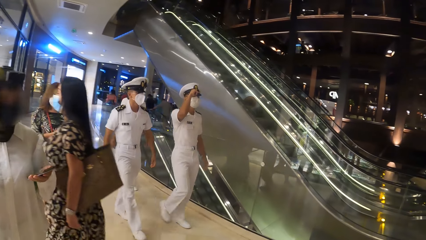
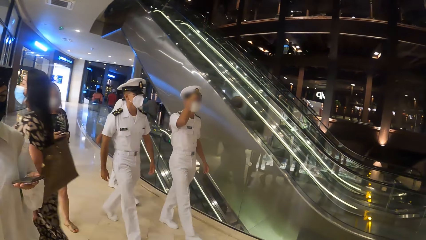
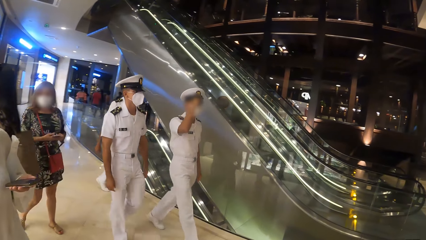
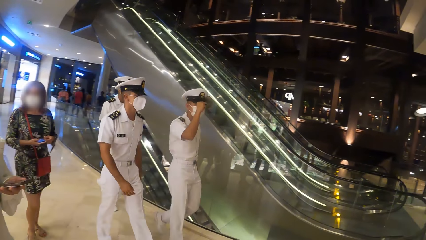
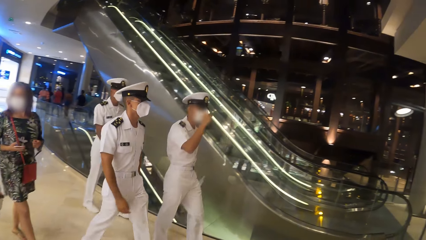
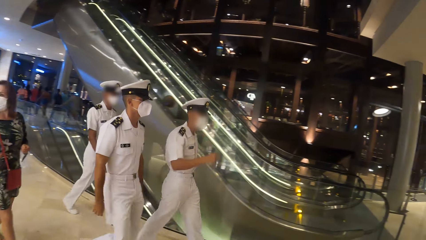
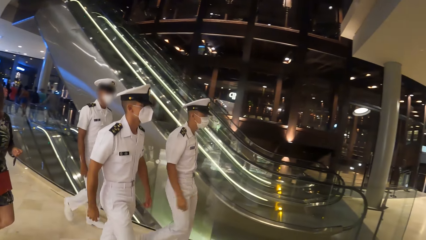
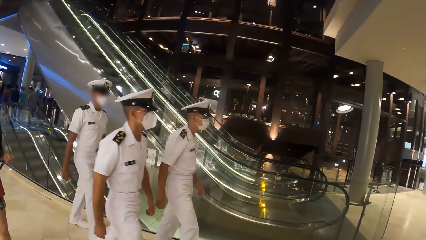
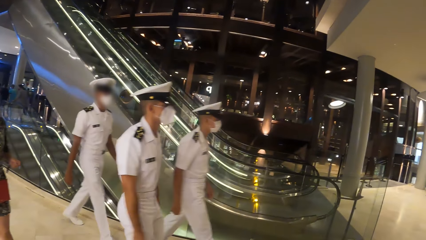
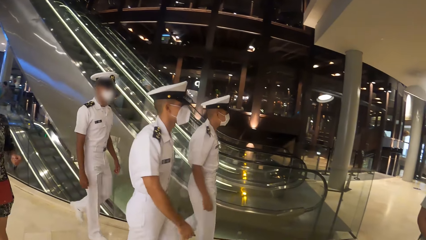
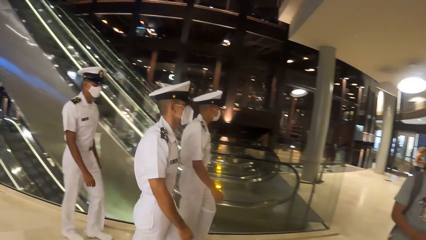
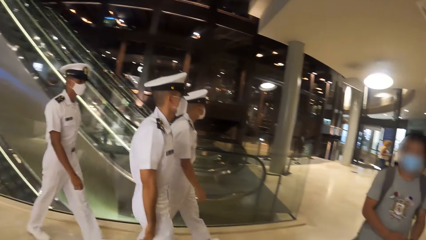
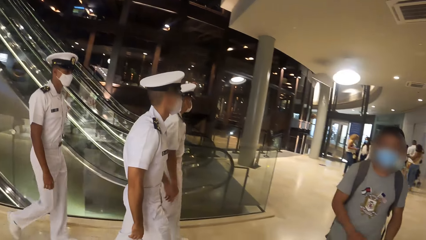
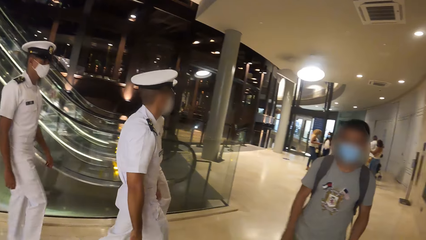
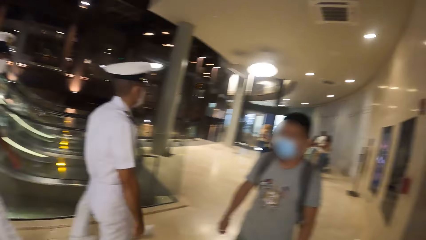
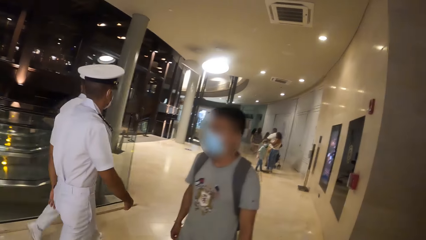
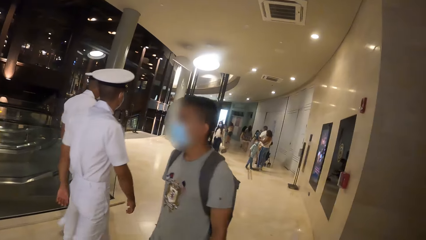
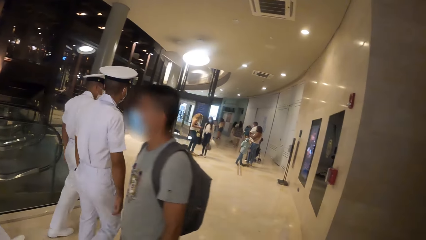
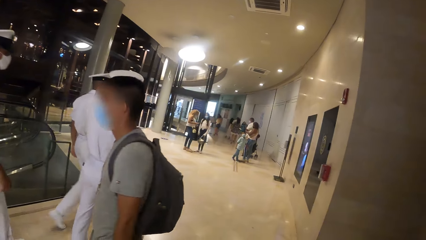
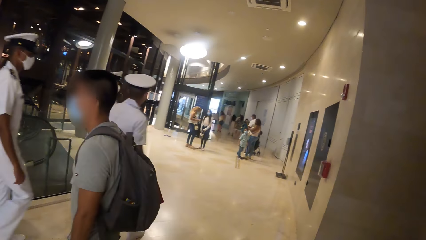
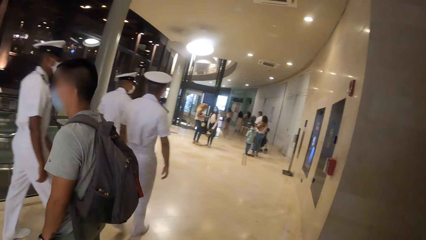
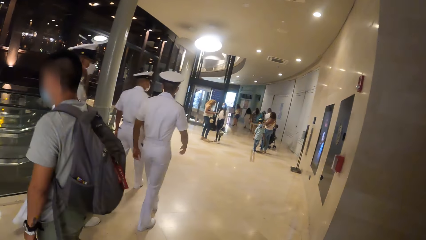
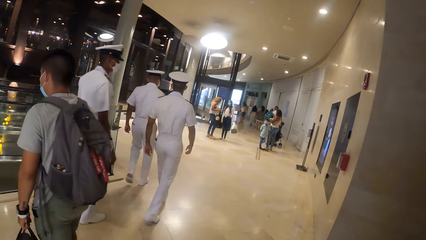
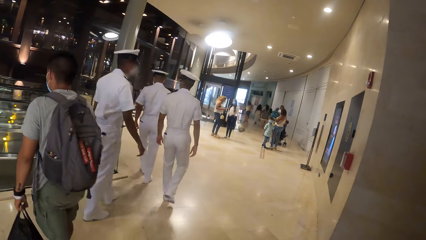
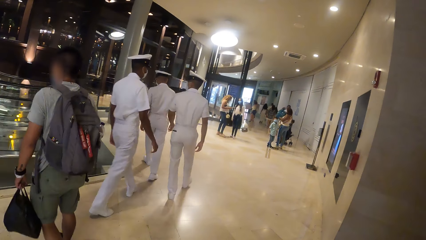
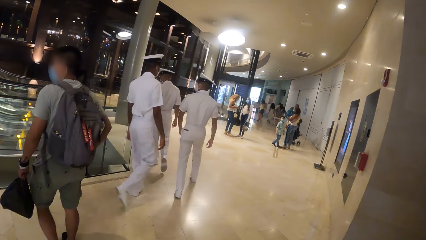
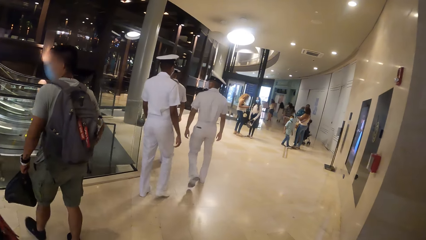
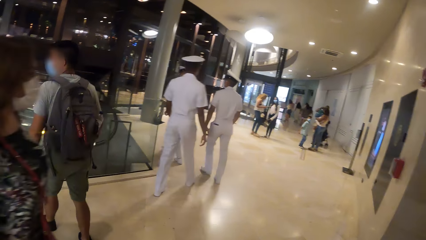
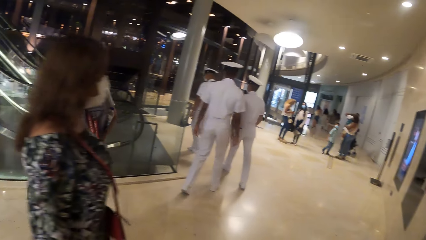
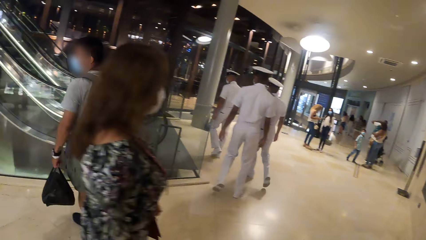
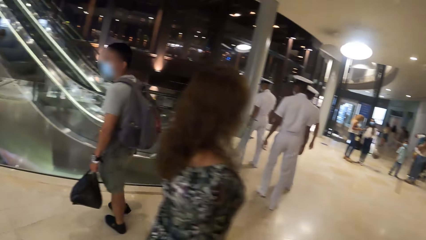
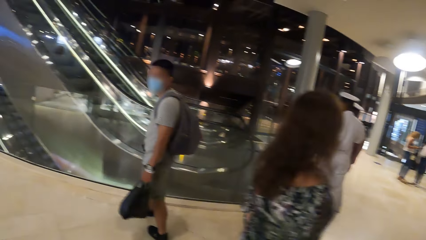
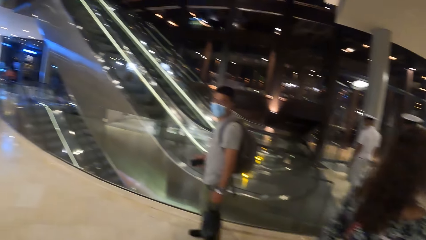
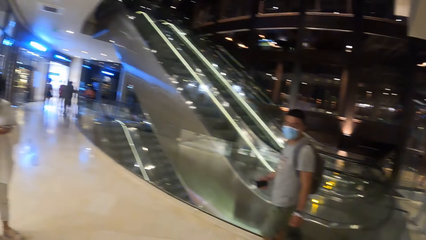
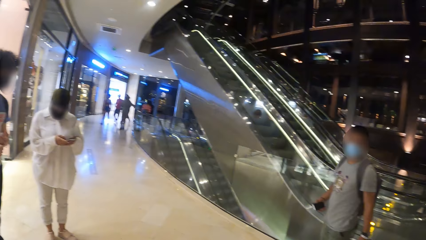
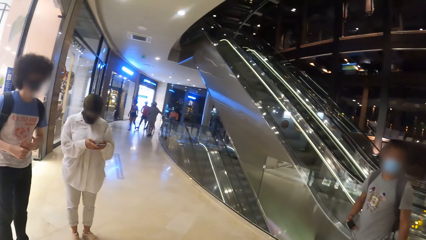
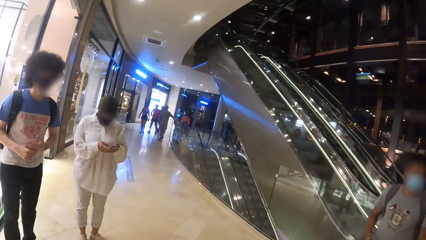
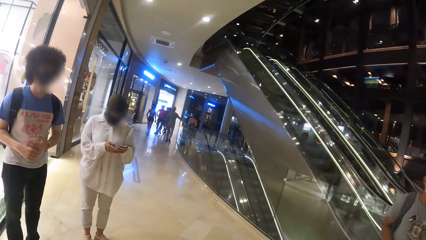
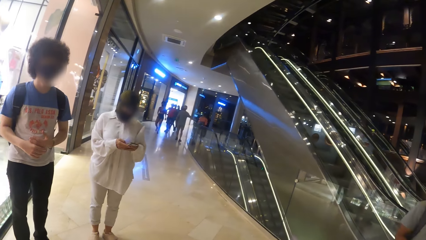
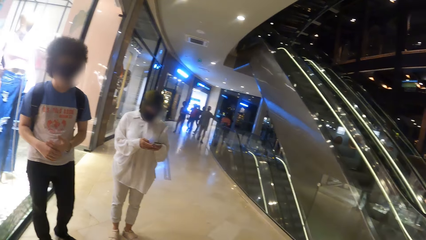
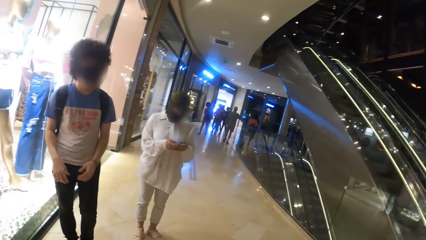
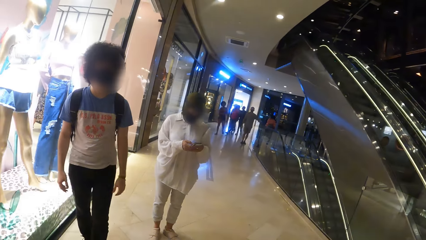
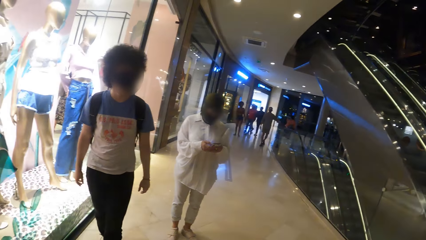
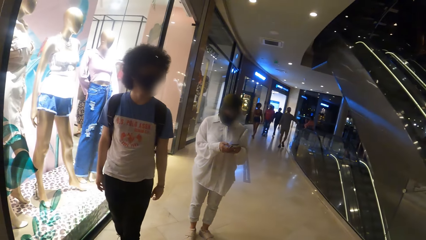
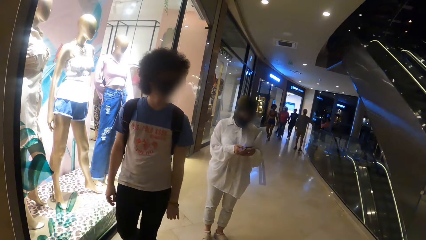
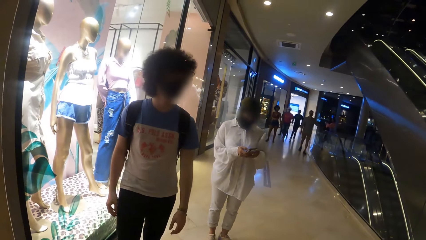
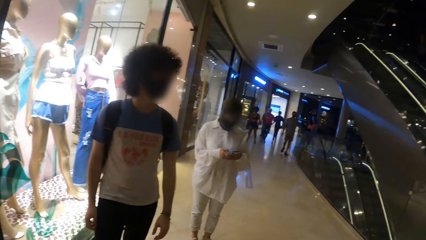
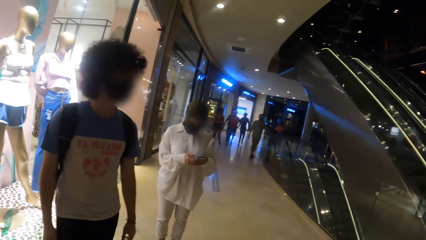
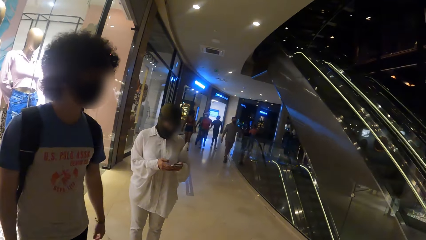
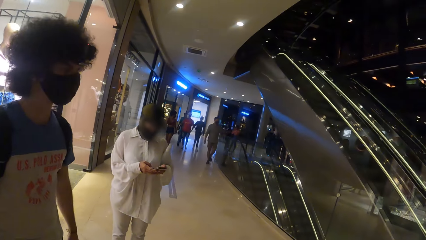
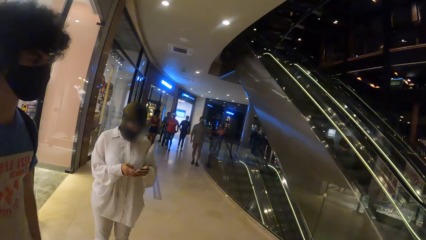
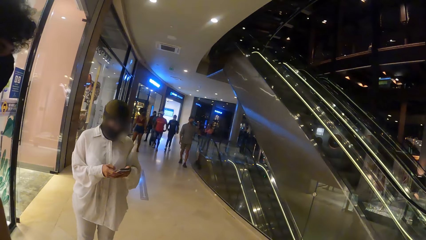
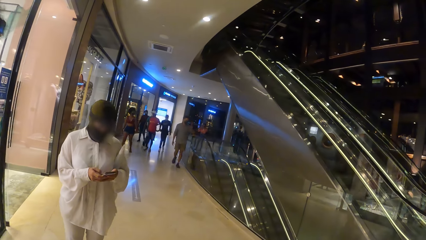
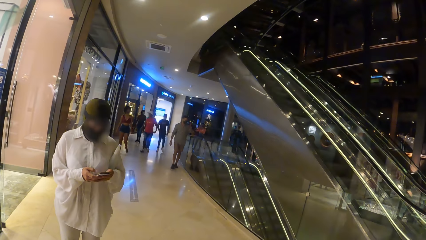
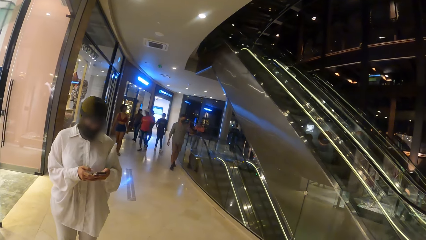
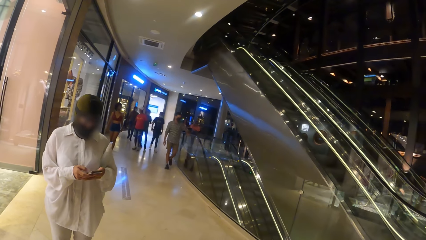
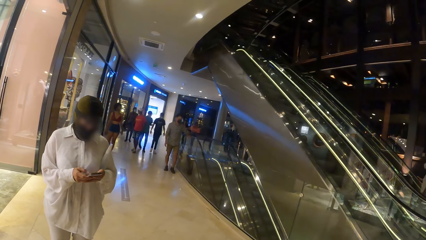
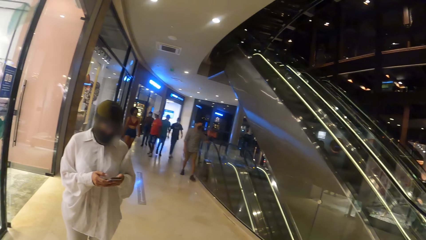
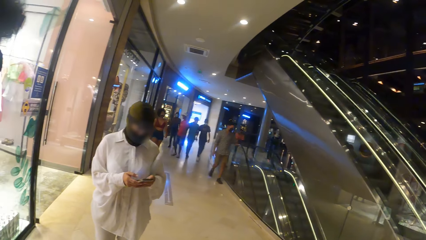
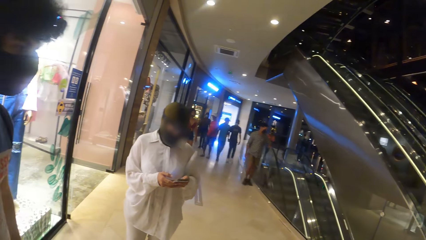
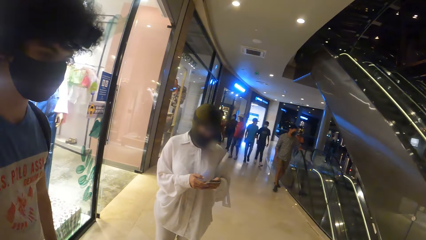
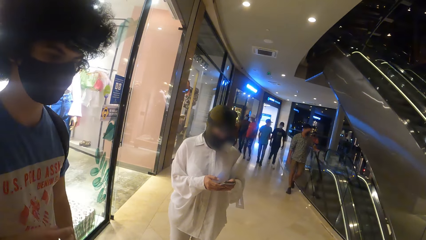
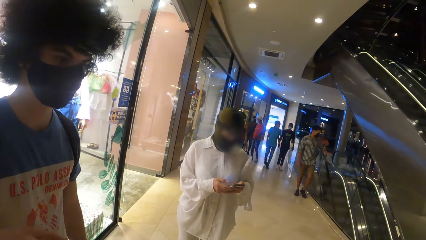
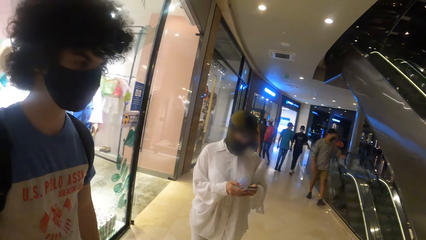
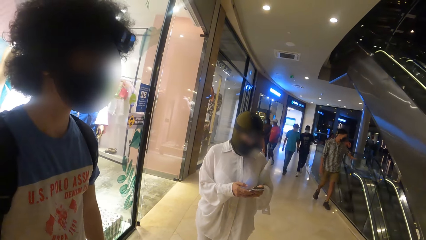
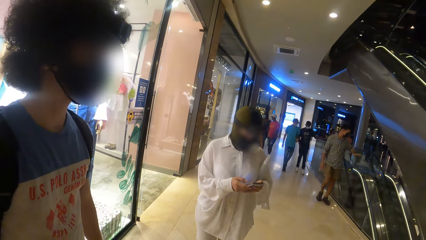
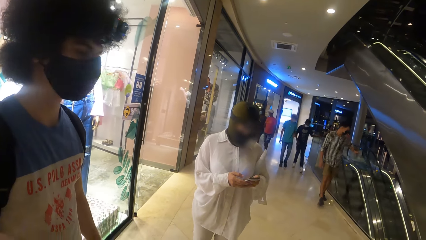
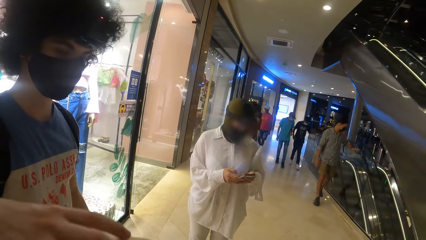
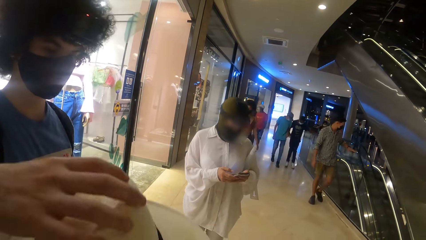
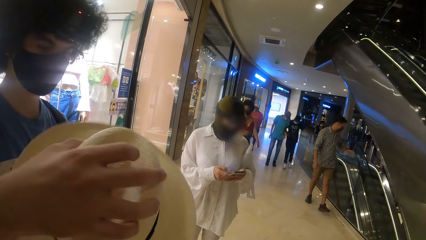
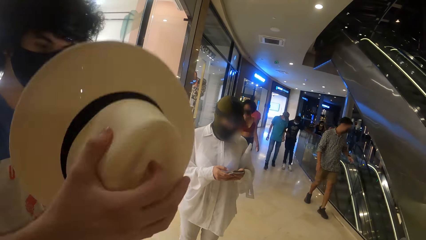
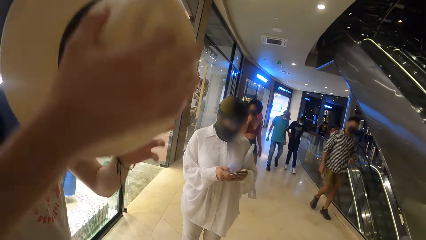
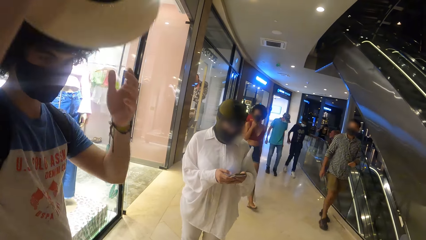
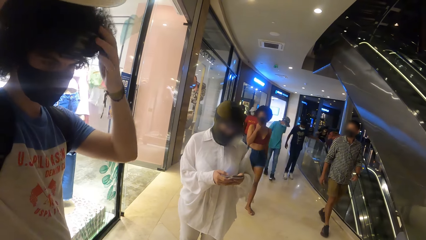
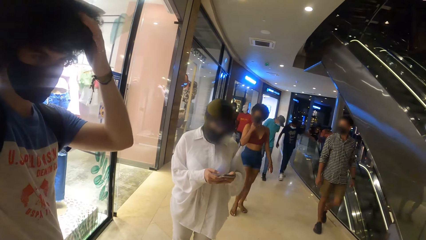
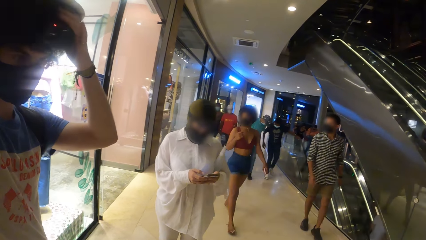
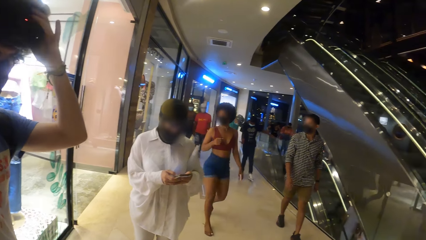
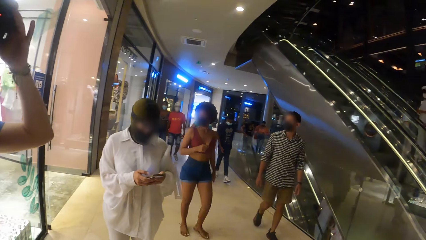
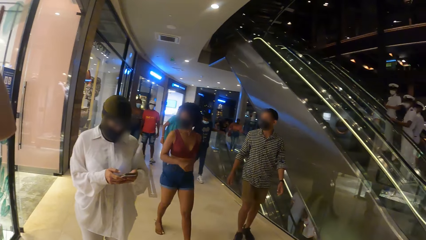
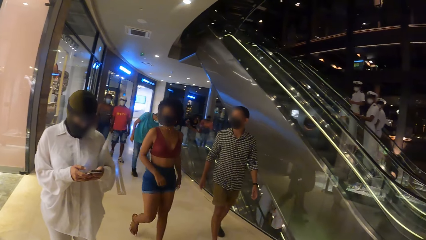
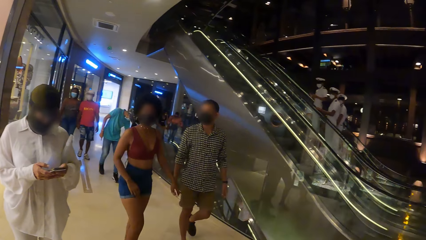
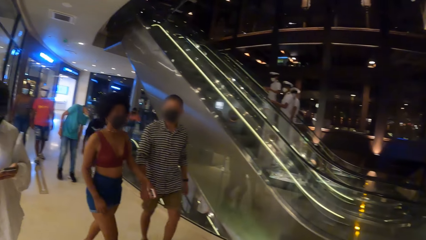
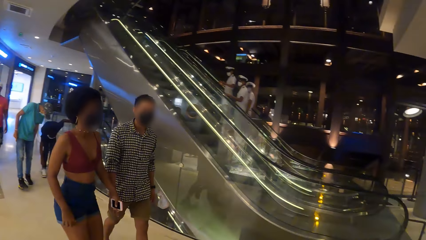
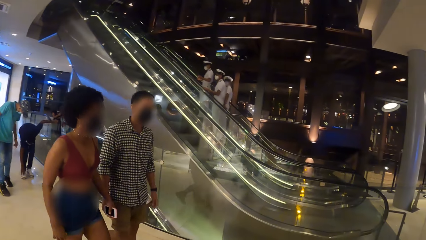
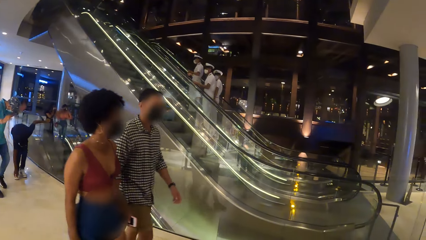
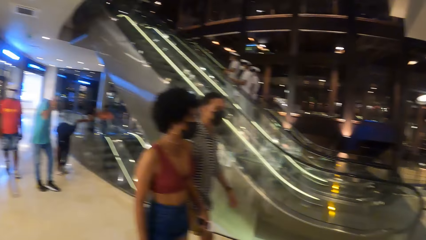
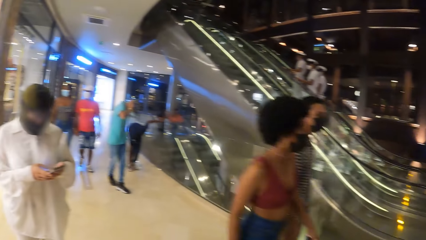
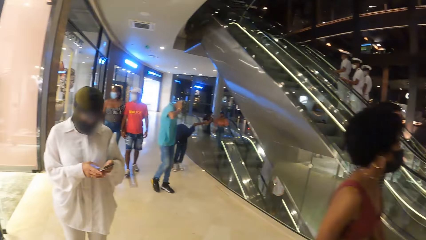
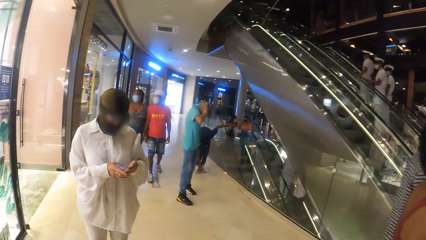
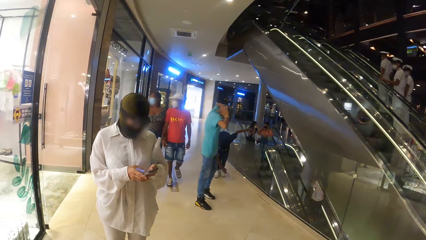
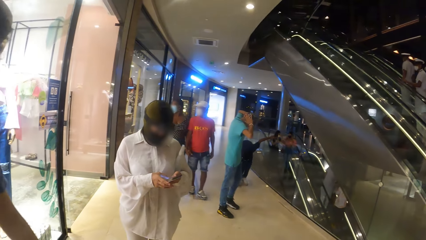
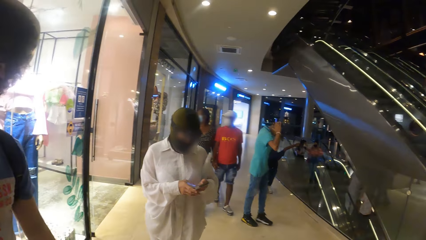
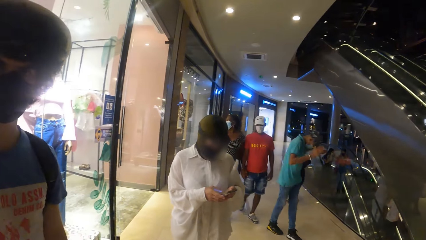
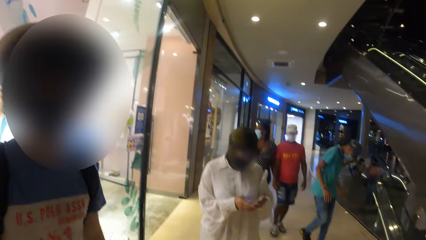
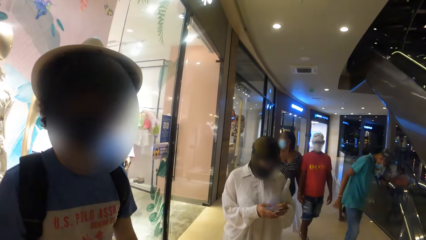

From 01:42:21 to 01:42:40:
A man holds his cap with his right hand. Another man holds a phone with his right hand. The woman operates the phone with her hands. A third man walks around. The camera wearer looks around. The third man wears the hat with his right hand. The camera wearer looks around. Another man cleans his sneaker with his right hand.
